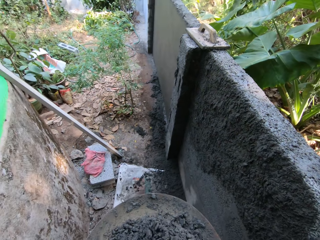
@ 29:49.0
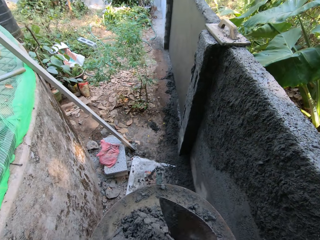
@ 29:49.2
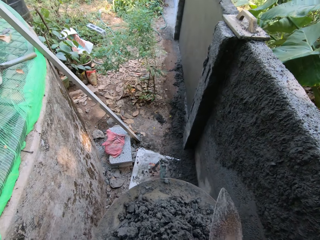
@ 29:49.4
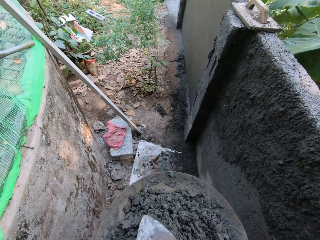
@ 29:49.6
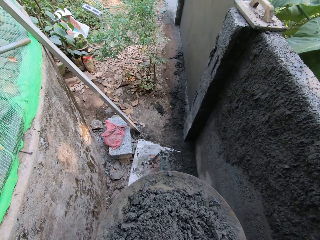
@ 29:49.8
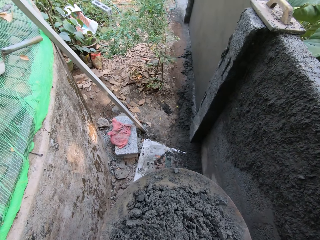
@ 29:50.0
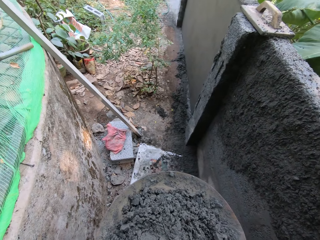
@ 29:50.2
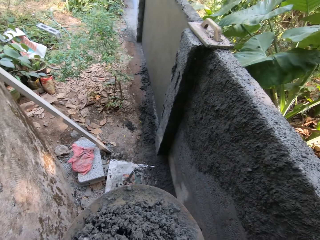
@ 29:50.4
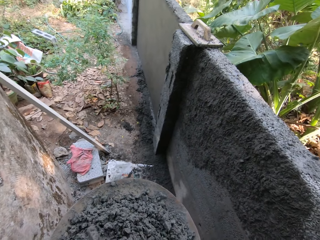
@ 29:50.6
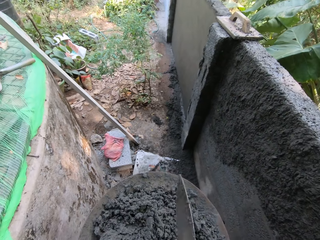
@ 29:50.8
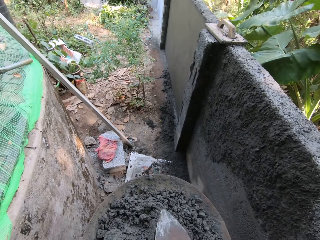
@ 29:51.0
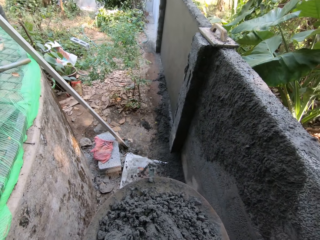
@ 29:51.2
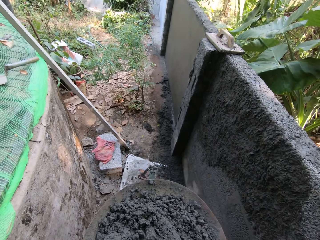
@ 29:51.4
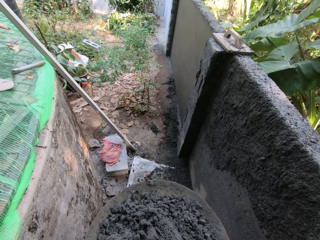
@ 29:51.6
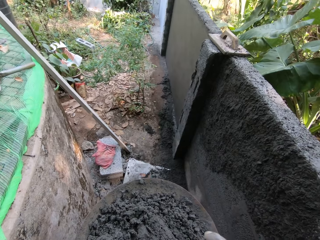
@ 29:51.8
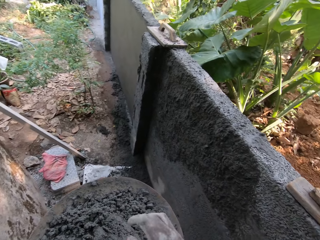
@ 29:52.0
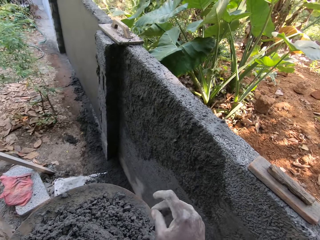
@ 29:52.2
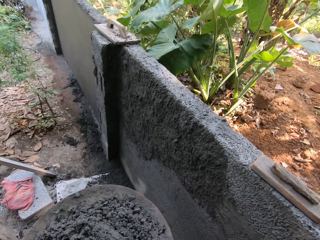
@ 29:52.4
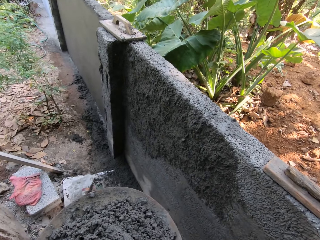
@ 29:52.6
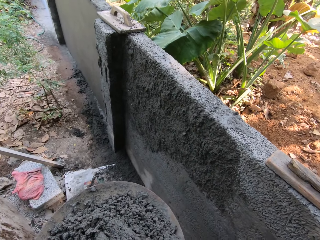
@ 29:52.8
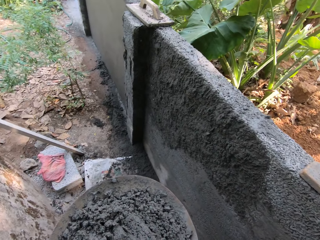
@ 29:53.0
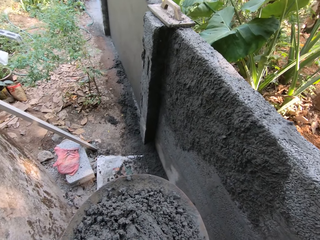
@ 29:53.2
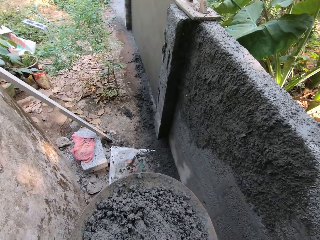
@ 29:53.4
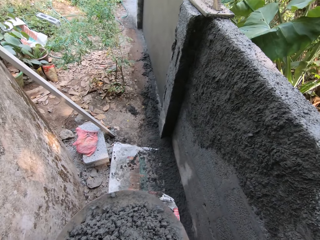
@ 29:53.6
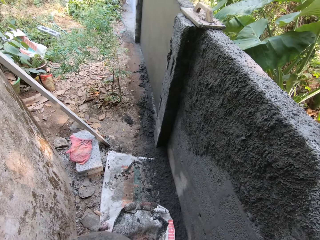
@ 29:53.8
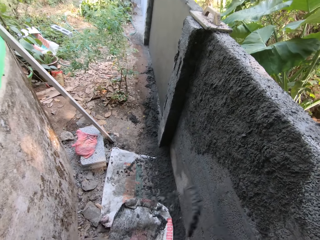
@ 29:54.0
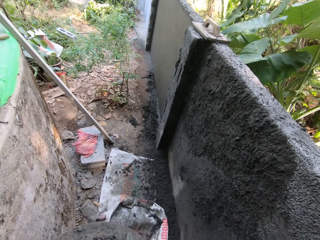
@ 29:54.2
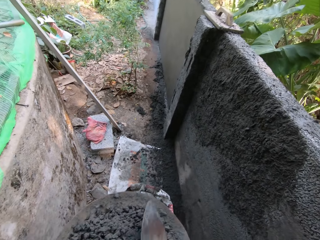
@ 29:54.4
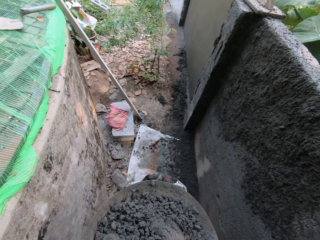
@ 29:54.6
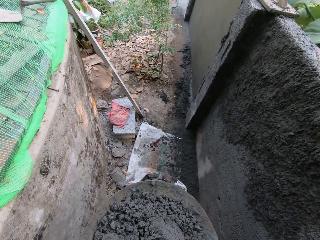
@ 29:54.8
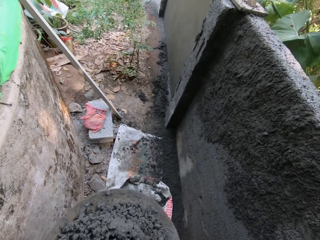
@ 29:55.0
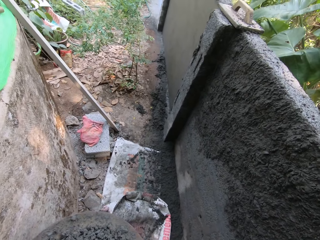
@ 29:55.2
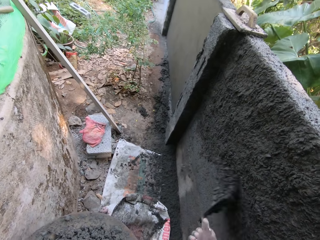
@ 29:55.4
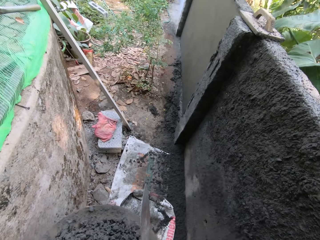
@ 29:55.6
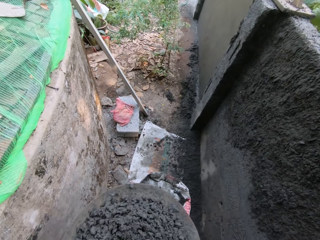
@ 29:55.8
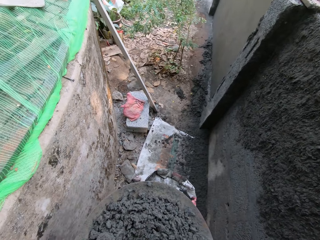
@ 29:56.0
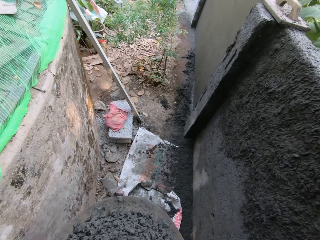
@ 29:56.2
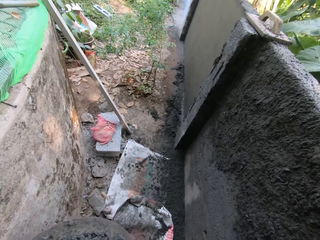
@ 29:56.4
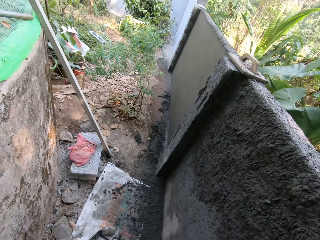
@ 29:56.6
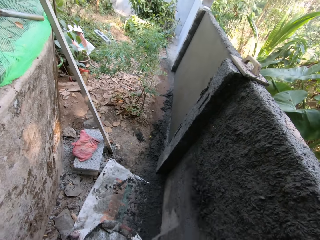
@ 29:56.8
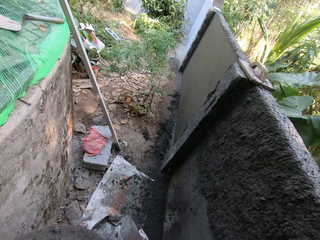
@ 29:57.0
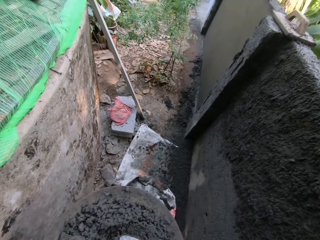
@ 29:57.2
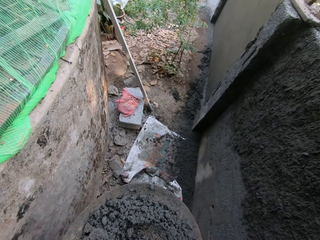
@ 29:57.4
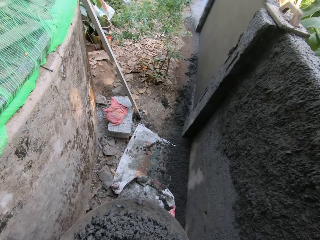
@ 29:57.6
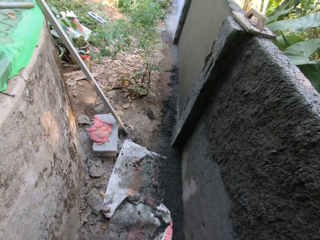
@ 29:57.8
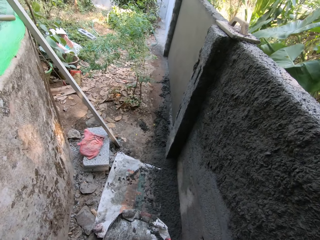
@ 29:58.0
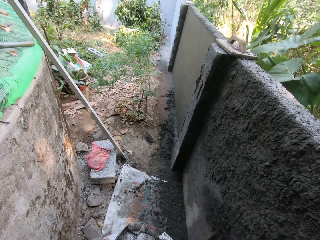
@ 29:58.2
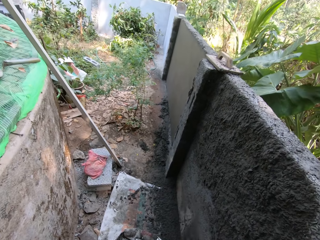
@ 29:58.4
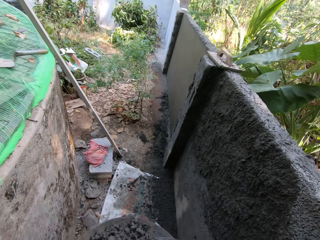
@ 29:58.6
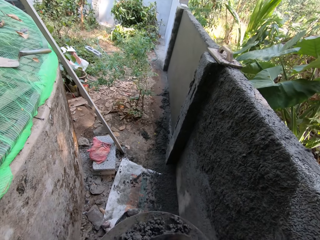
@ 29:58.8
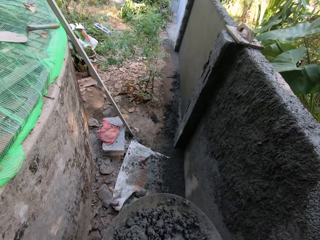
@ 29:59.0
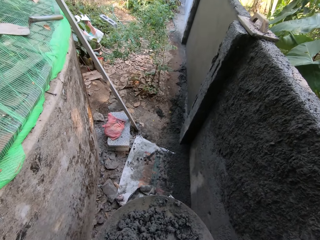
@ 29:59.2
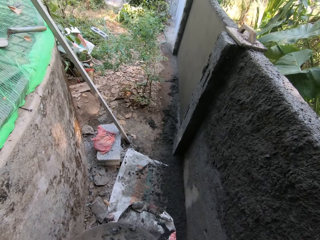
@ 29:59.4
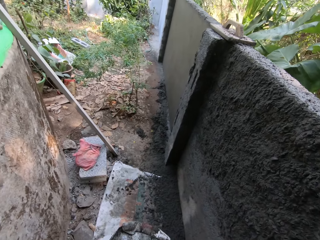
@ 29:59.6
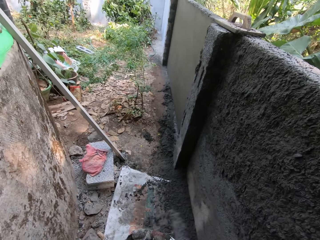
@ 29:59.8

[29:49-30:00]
The camera wearer mixes mortar in the head pan with the hand trowel in his right hand. He scoops the cement with a trowel. He plasters the mortar on the wall with the hand trowel in his right hand. He scoops the cement with the trowel. He throws the cement on the wall. He scoops the cement with the trowel. He throws the cement on the wall. He scoops the cement with the trowel. He throws the cement on the wall. He scoops the cement with the trowel. He throws the cement on the wall. He scoops the cement with the trowel.

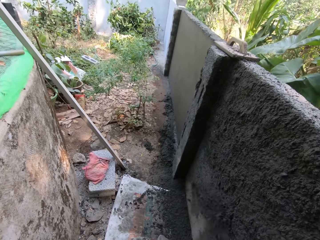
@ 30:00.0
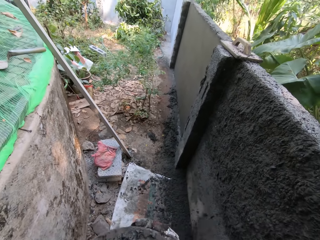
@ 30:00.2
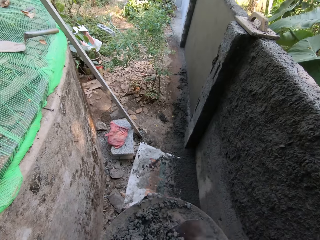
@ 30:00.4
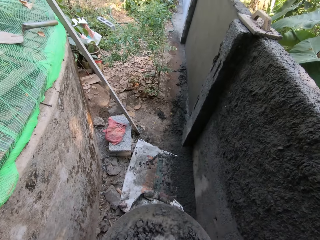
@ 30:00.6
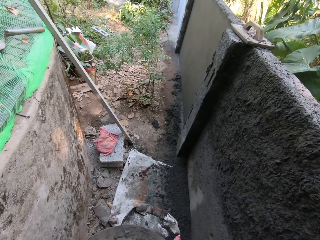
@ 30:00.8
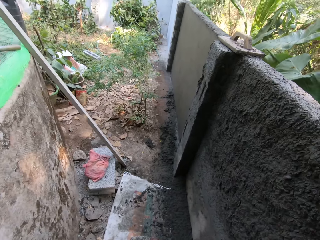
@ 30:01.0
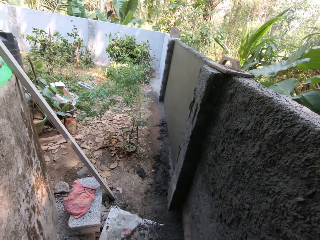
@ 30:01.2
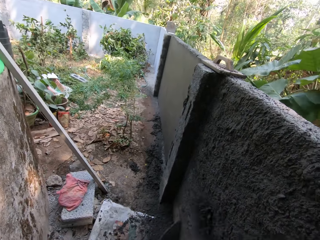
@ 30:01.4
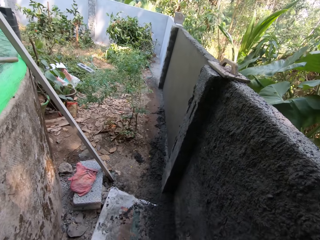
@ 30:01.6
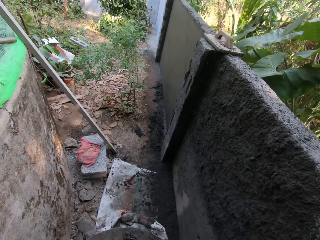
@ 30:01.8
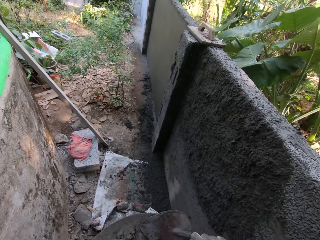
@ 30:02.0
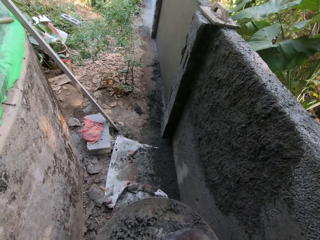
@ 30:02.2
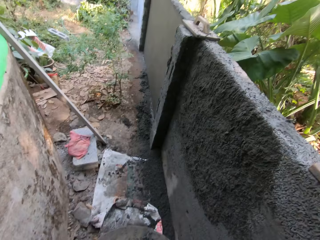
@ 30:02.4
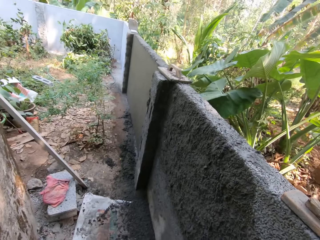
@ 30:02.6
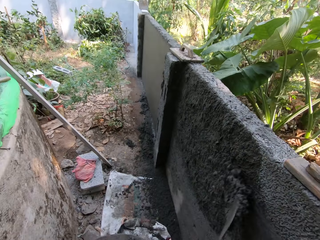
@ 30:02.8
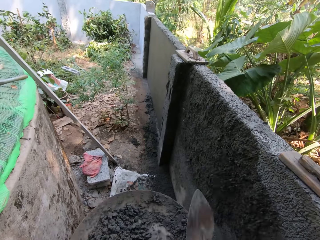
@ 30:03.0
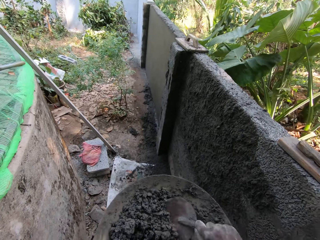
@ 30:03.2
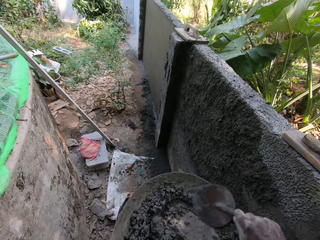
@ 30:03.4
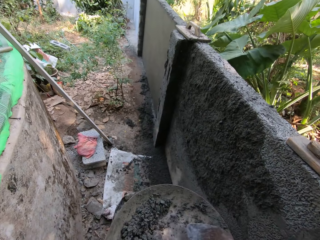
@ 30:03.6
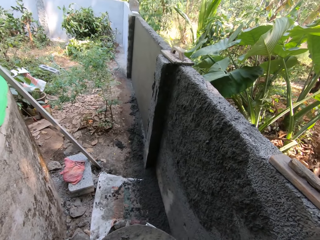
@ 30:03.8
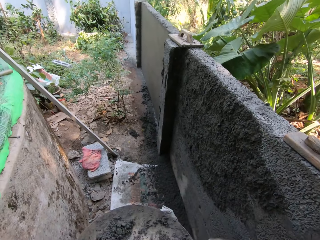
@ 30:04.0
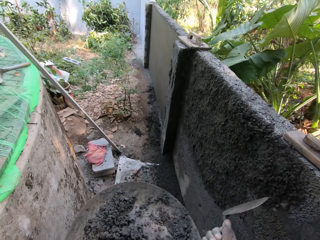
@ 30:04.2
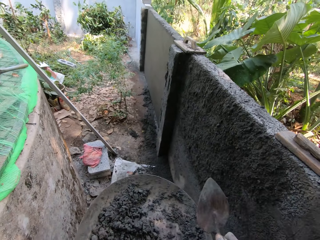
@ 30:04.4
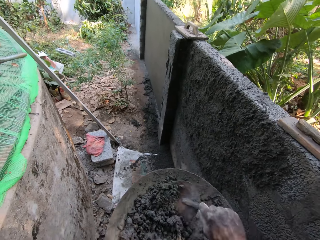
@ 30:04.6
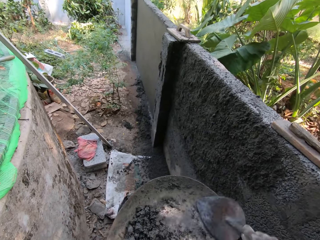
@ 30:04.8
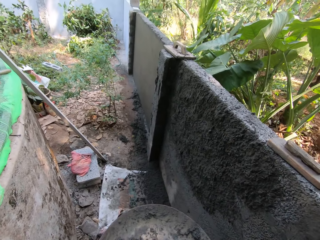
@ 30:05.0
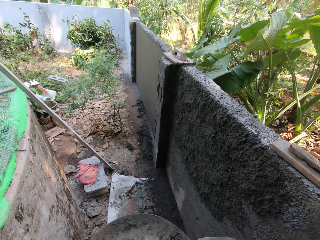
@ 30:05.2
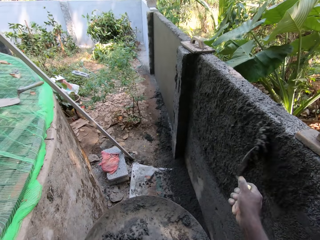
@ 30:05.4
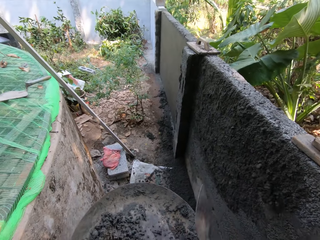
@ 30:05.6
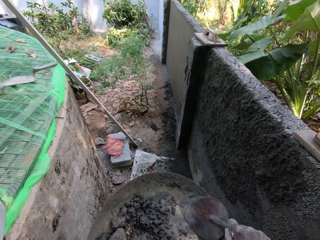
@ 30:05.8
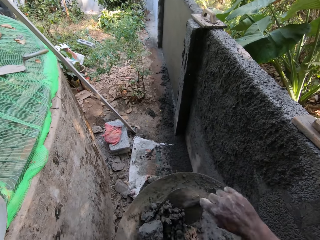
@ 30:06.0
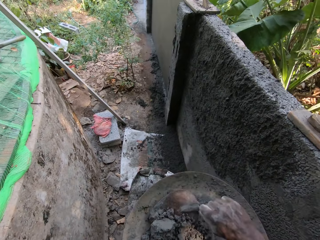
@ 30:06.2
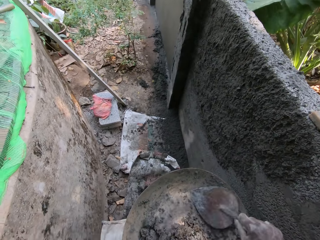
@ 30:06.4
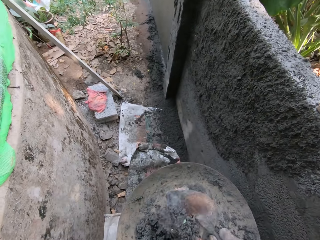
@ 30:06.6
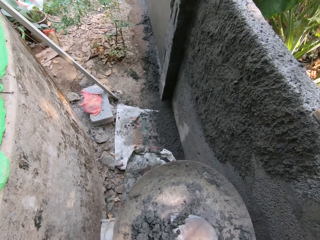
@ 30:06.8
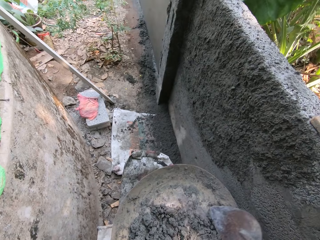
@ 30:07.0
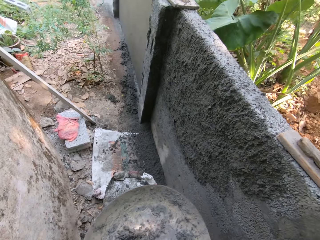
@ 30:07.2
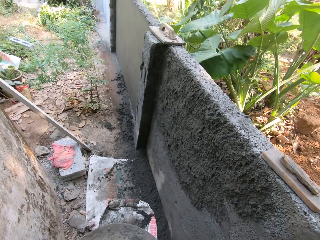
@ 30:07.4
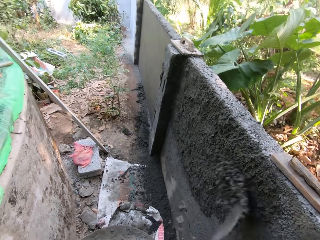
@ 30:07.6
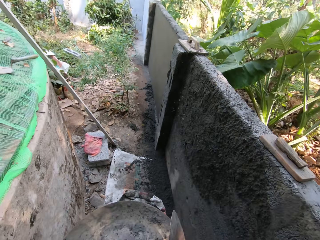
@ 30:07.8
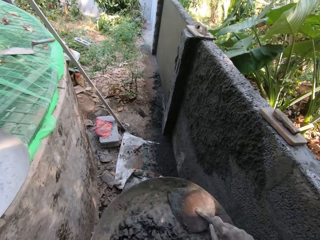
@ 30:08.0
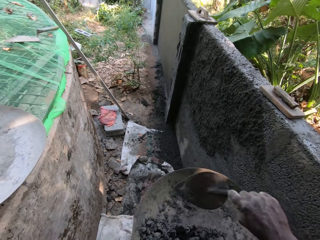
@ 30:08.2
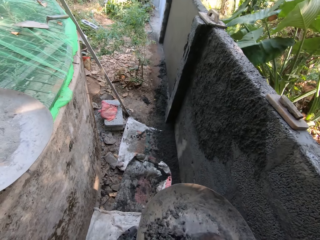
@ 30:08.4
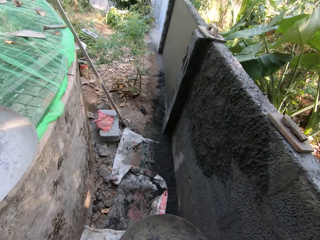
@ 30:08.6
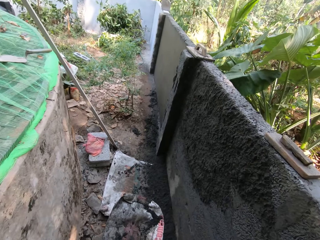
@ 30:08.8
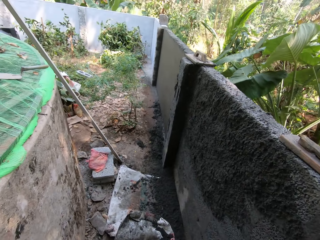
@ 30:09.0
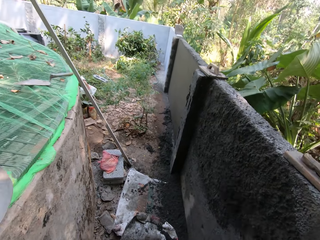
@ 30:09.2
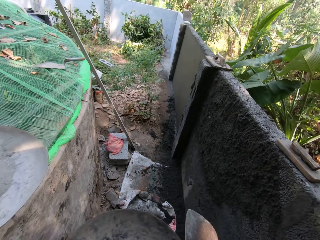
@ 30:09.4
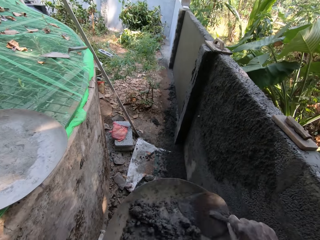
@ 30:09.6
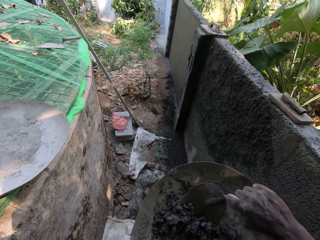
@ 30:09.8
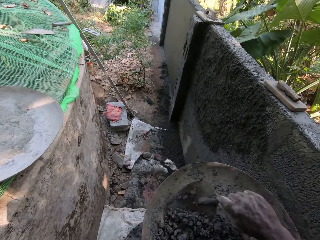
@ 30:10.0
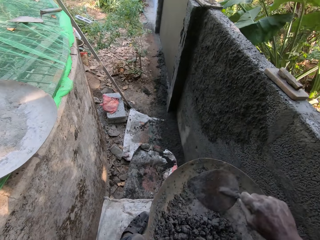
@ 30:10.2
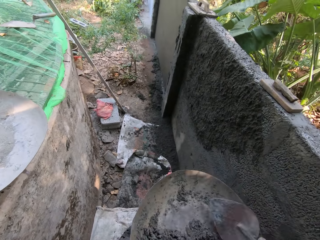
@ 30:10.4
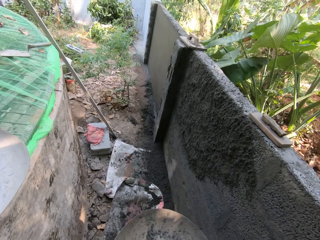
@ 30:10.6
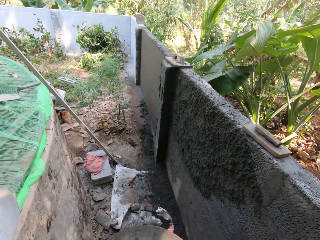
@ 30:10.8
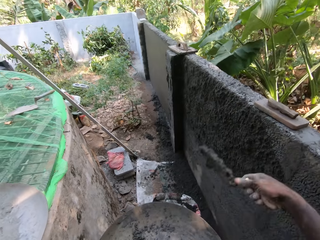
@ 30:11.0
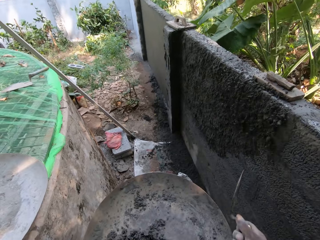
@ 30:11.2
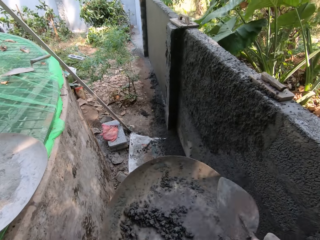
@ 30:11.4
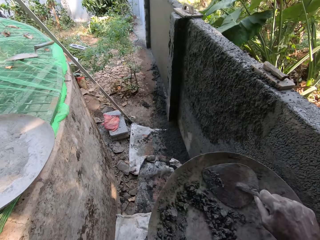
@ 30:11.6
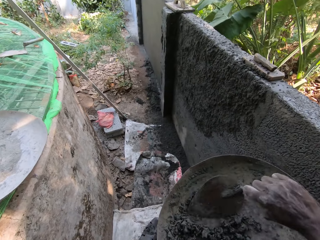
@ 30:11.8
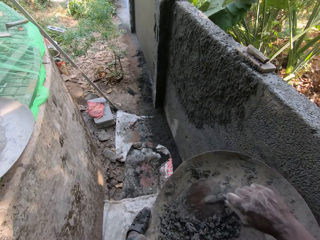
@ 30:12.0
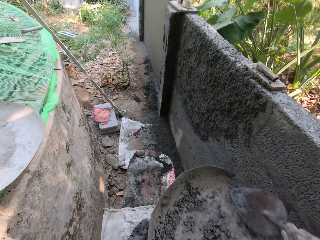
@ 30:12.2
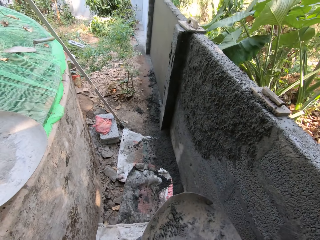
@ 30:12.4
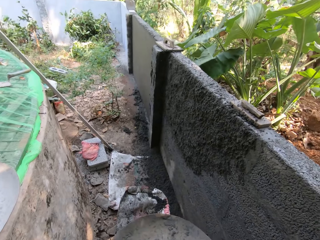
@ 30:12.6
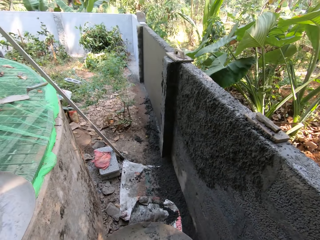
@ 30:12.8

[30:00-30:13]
The camera wearer throws the cement on the wall. He scoops the cement with a trowel. He throws the cement on the wall. He scoops the cement with the trowel. He throws the cement on the wall. He takes mortar from the head pan with the hand trowel in his right hand. He plasters the mortar on the wall with the hand trowel in his right hand. He takes the mortar from the head pan with the hand trowel in his right hand. He plasters the mortar on the wall with the hand trowel in his right hand. He takes the mortar from the head pan with the hand trowel in his right hand. He plasters the mortar on the wall with the hand trowel in his right hand. He takes the mortar from the head pan with the hand trowel in his right hand. He plasters the mortar on the wall with the hand trowel in his right hand. He takes the mortar from the head pan with the hand trowel in his right hand. He plasters the mortar on the wall with the hand trowel in his right hand. He takes the mortar from the head pan with the hand trowel in his right hand. He plasters the mortar on the wall with the hand trowel in his right hand. He takes the mortar from the head pan with the hand trowel in his right hand.
